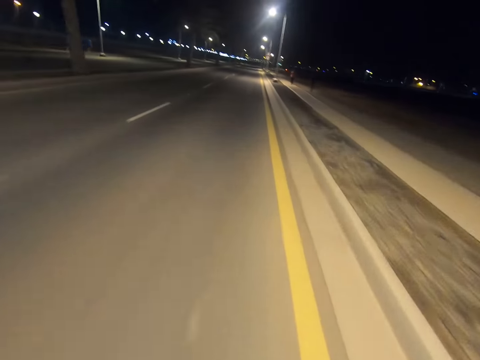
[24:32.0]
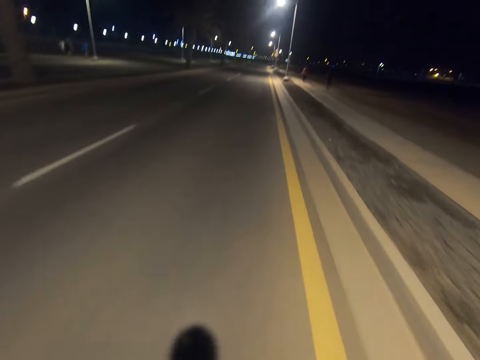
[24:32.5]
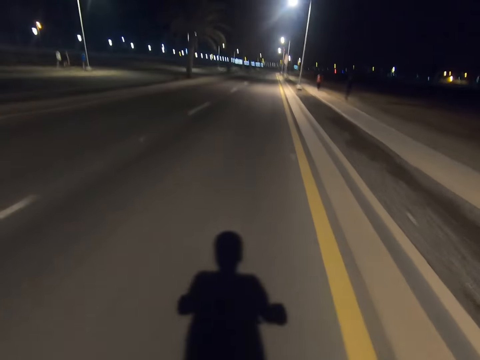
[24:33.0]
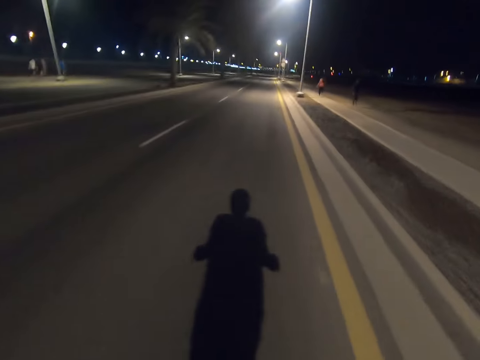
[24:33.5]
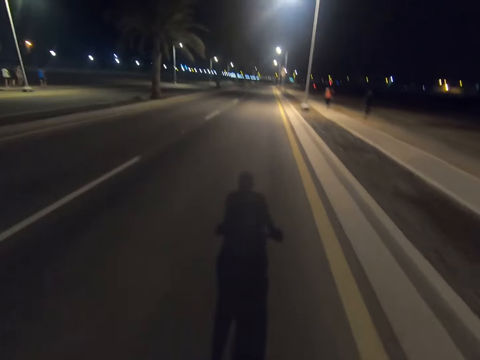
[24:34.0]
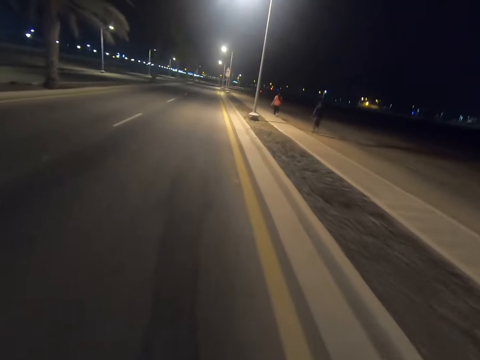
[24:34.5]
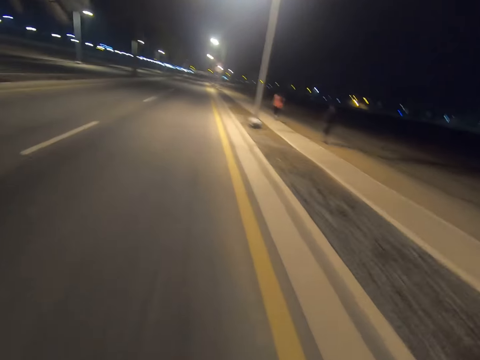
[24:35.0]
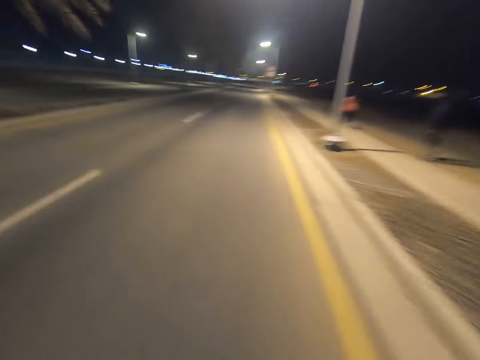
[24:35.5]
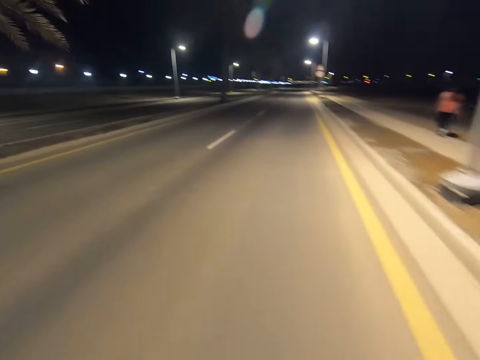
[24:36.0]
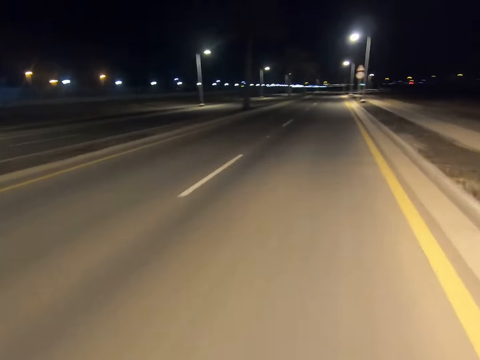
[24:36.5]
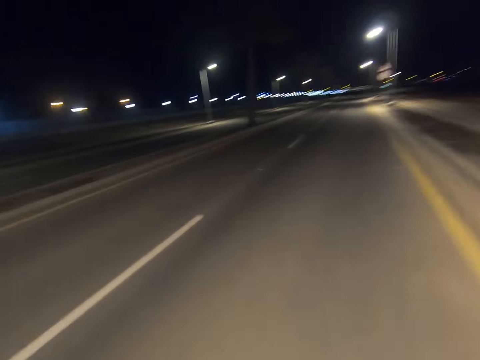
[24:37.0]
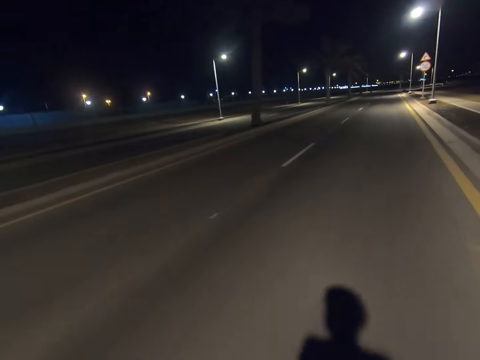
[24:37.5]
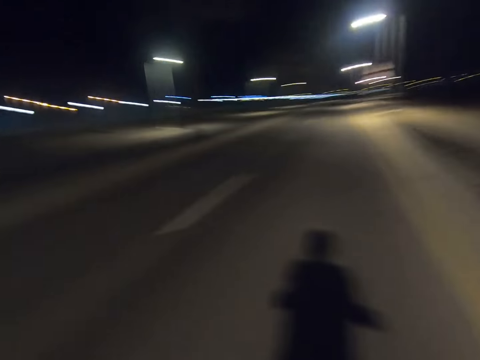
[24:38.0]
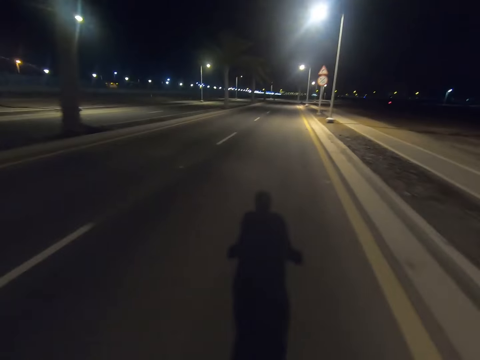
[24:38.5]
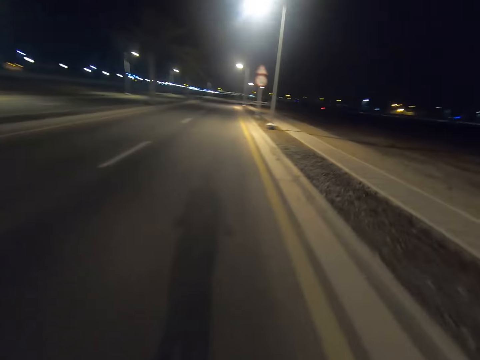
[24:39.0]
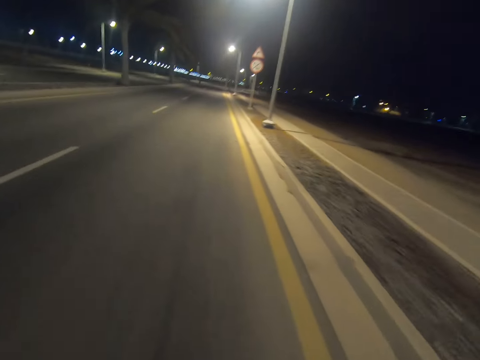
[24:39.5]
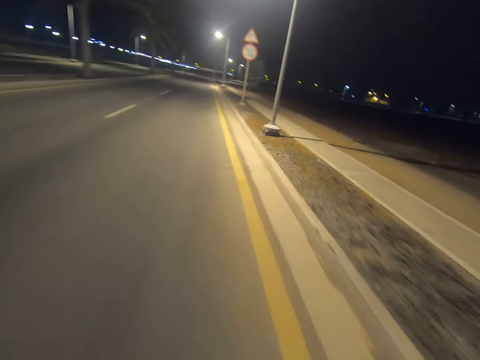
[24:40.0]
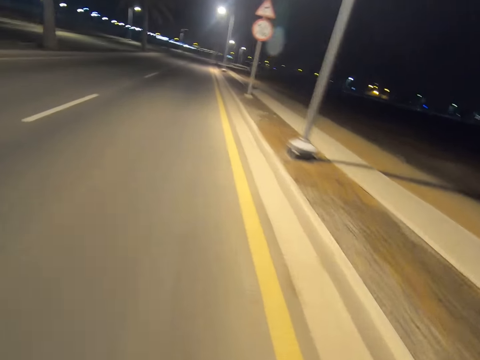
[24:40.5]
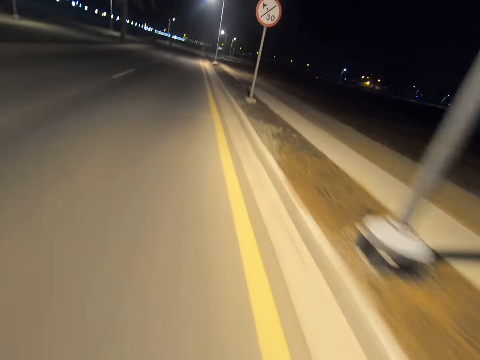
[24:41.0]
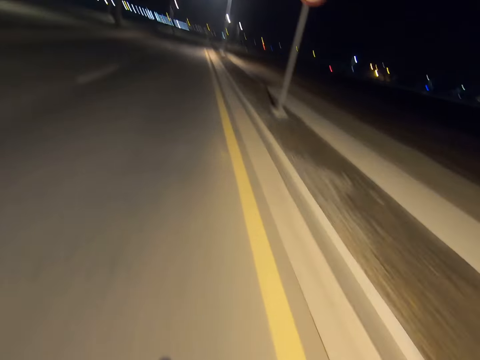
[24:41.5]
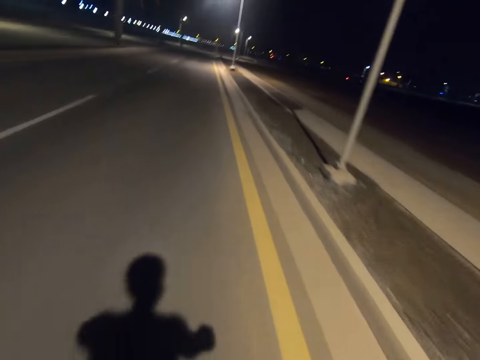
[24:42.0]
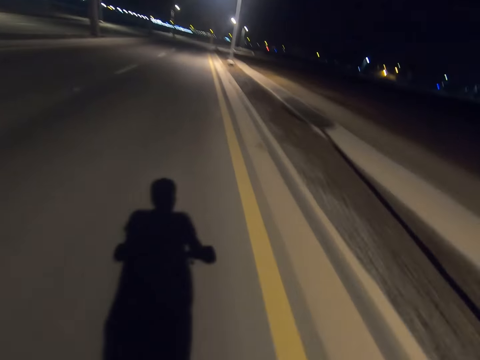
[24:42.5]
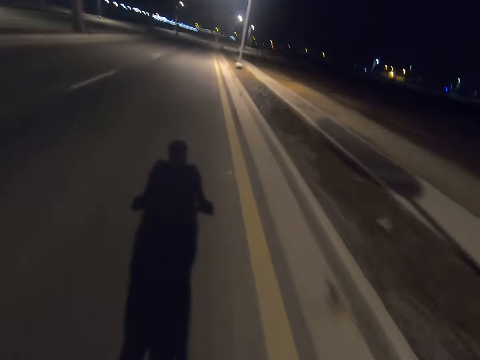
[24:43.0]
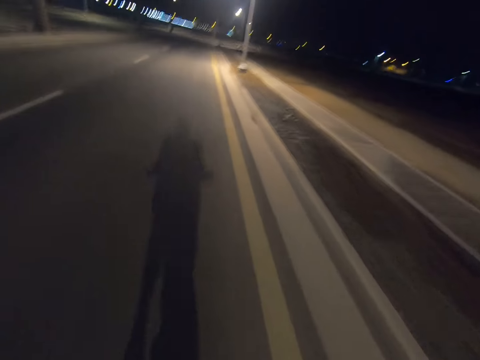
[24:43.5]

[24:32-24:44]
A man walks on the sidewalk. A lady walks on the sidewalk. Another man walks on the sidewalk. Another man walks on the sidewalk. Another man walks on the sidewalk. The camera wearer stares at the wall. They stare at the road.

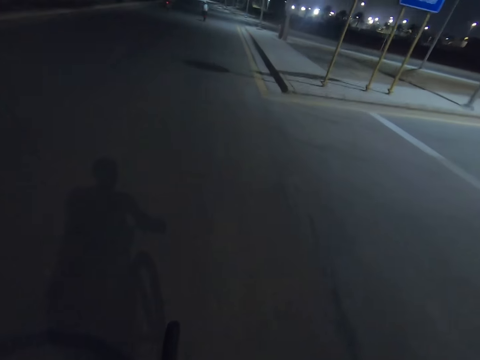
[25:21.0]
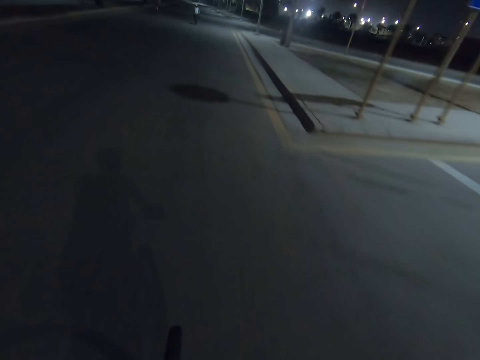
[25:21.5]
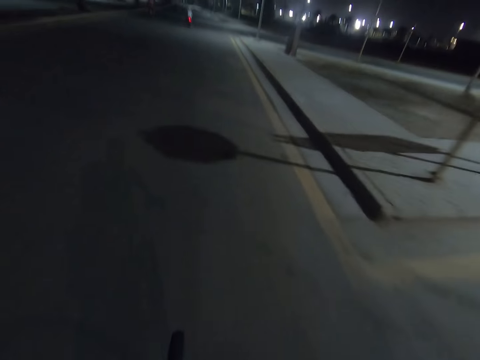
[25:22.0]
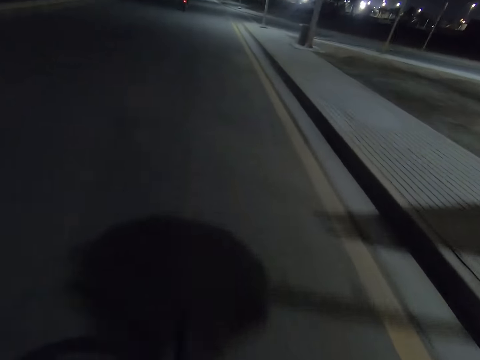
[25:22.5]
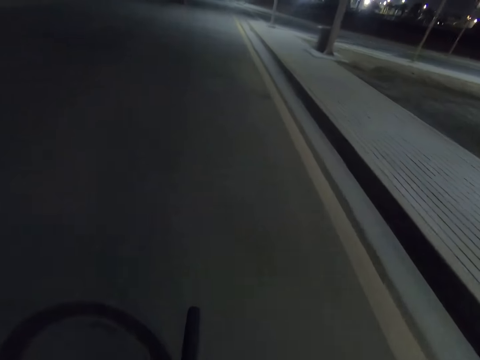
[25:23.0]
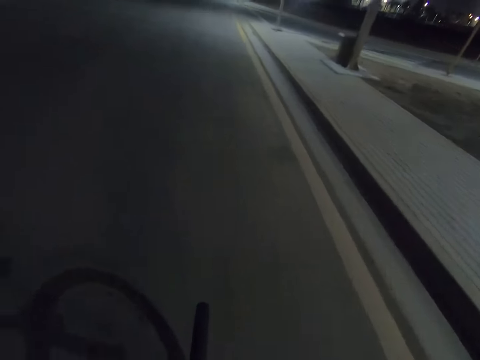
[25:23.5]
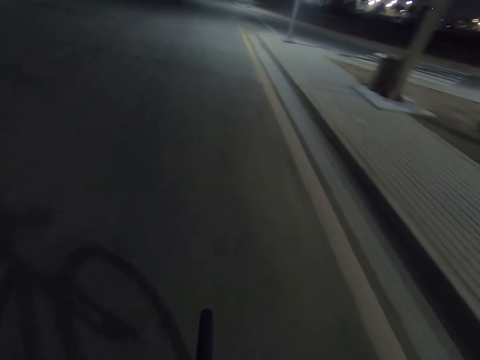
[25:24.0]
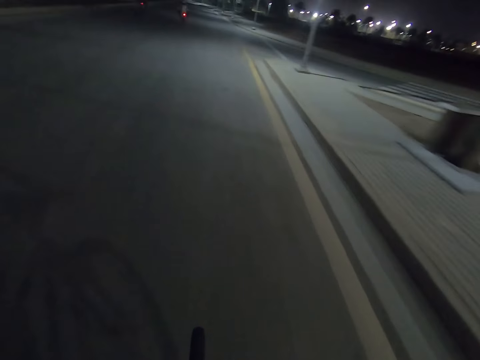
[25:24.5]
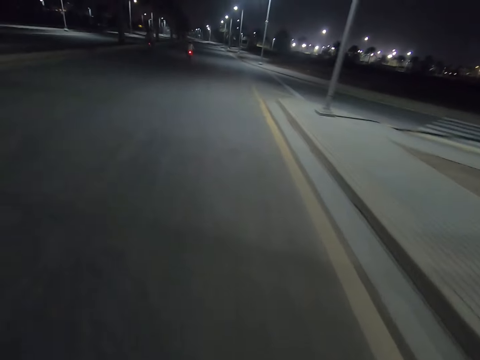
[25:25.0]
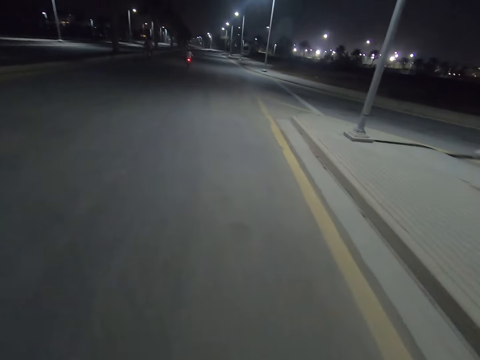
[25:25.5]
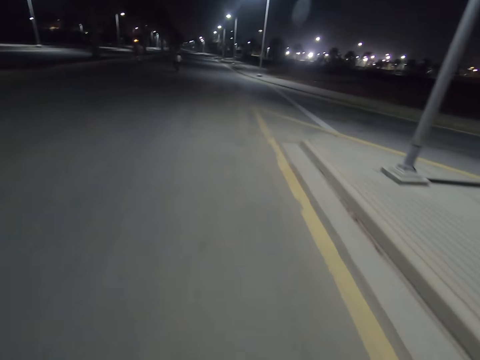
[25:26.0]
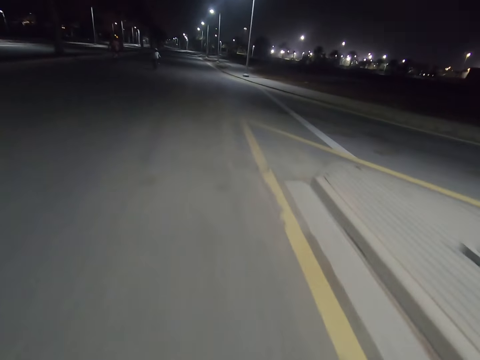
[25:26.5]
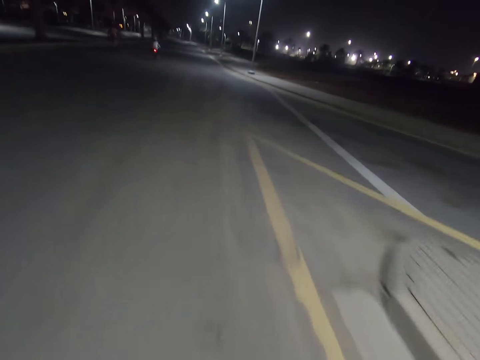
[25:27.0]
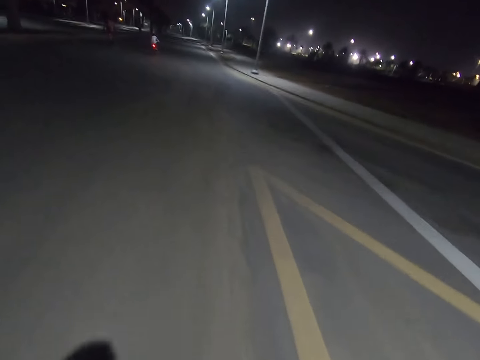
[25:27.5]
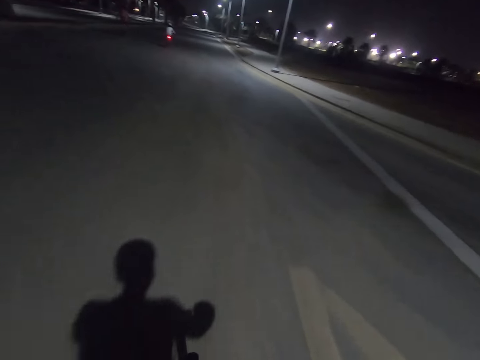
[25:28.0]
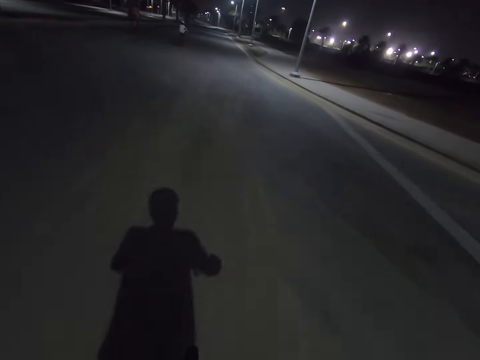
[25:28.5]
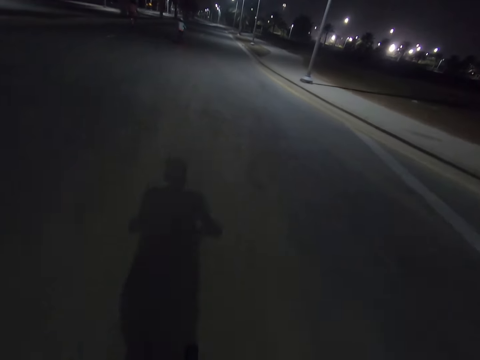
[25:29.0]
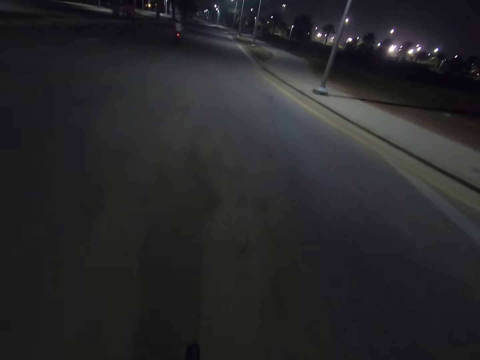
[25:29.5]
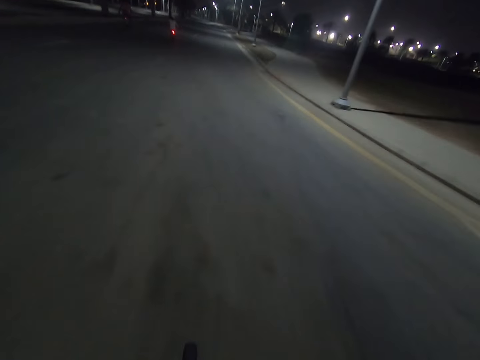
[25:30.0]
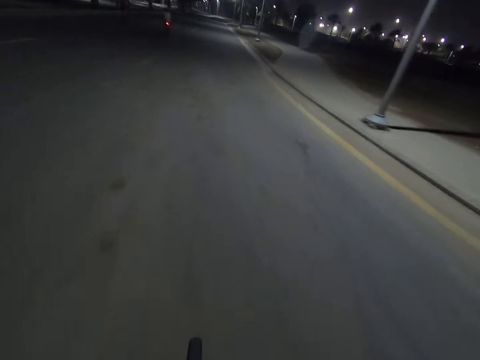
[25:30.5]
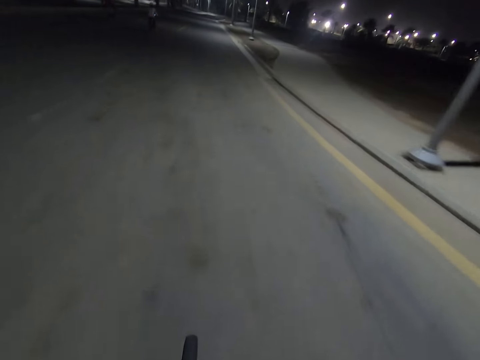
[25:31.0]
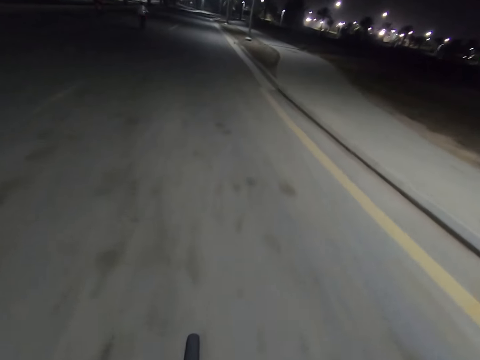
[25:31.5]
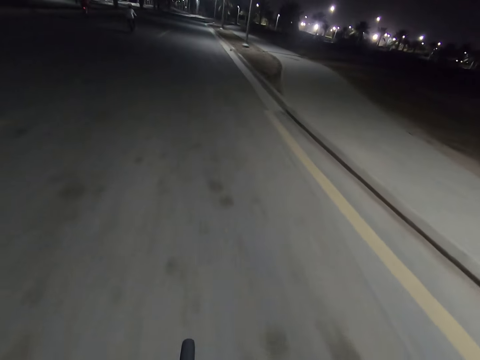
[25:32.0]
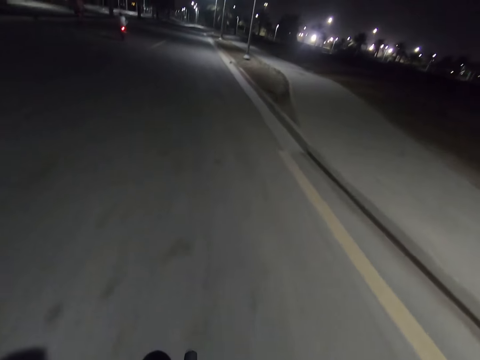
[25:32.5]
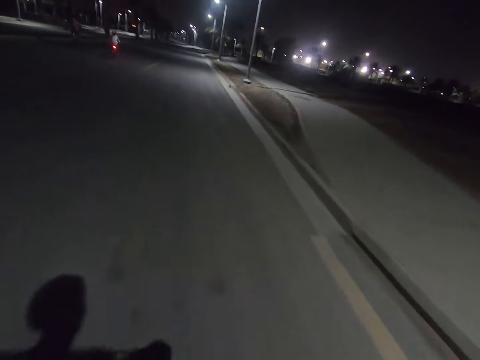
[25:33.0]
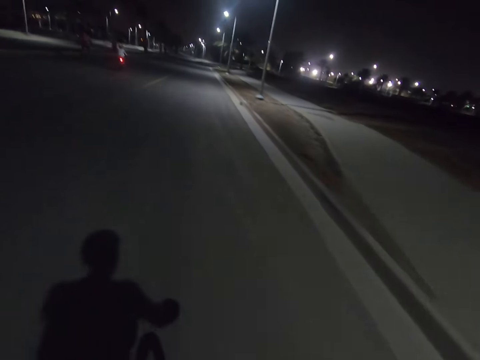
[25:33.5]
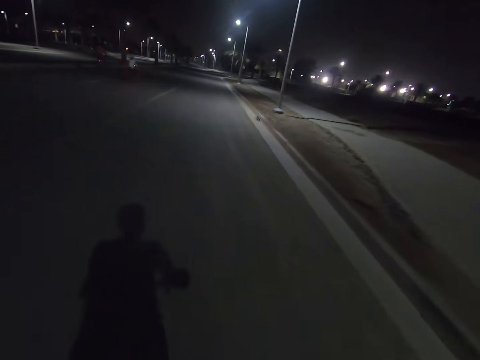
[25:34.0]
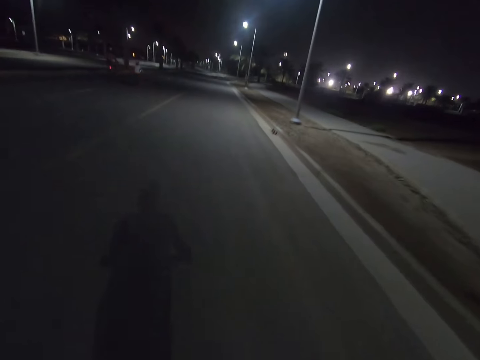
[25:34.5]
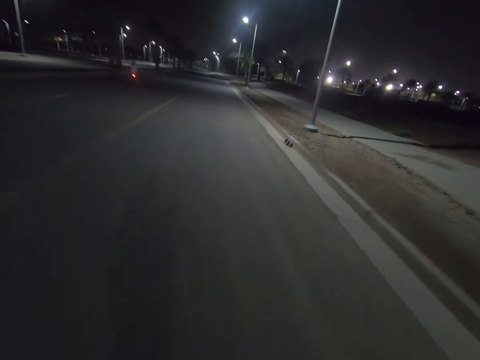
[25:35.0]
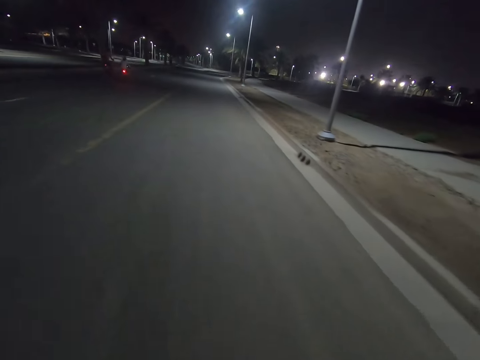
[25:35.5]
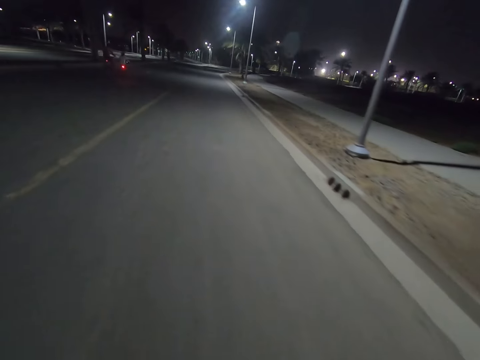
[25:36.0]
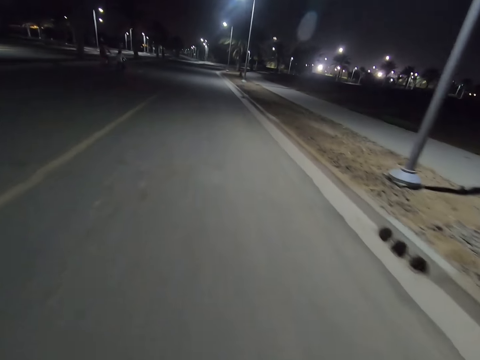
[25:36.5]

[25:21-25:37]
A man rides a motorcycle. The camera wearer cycles the bicycle. Another man rides a motorcycle.
